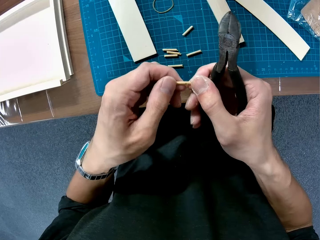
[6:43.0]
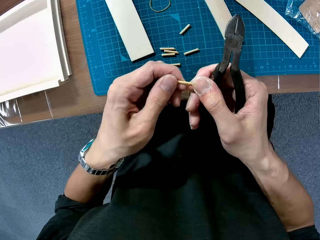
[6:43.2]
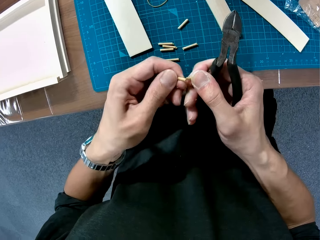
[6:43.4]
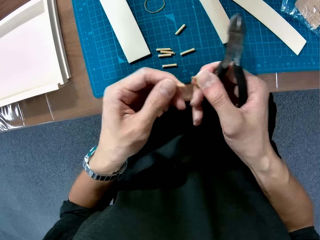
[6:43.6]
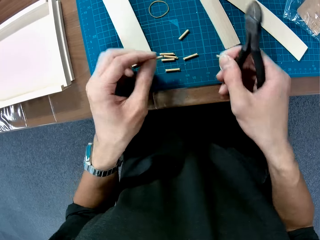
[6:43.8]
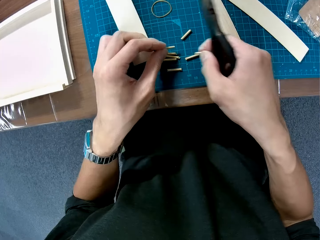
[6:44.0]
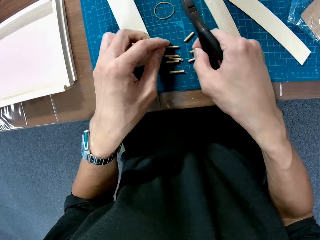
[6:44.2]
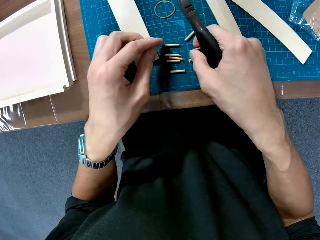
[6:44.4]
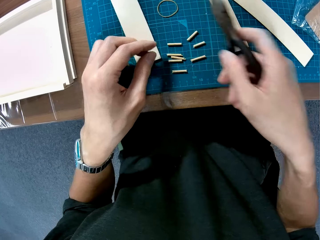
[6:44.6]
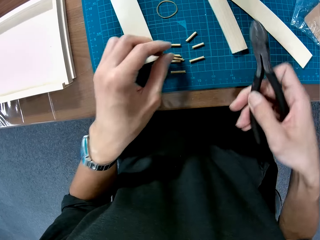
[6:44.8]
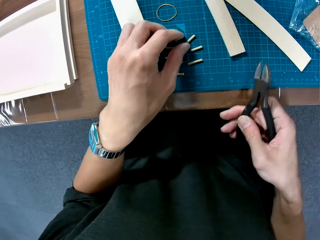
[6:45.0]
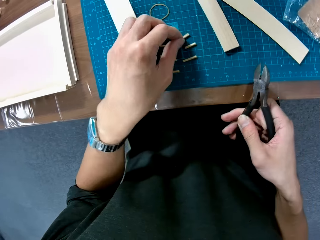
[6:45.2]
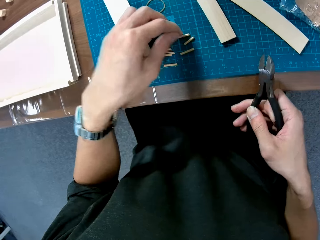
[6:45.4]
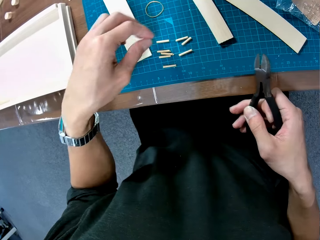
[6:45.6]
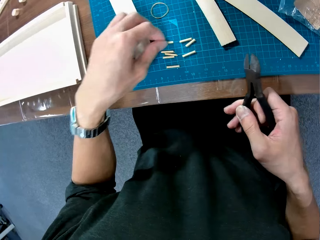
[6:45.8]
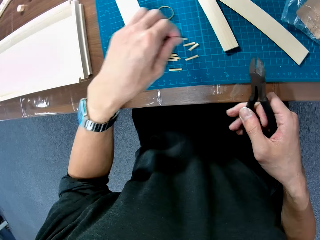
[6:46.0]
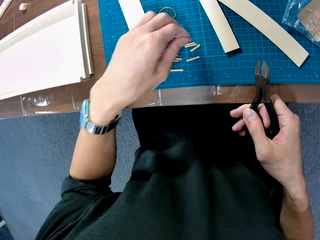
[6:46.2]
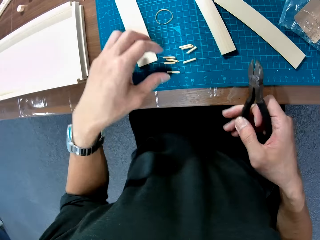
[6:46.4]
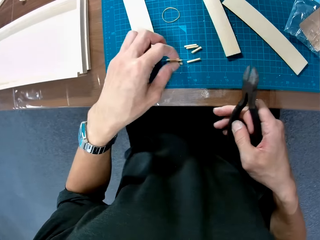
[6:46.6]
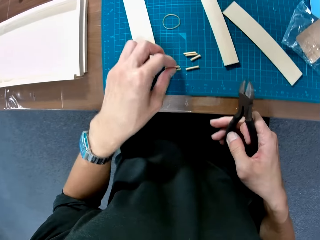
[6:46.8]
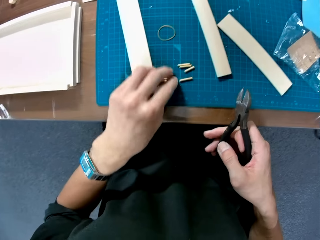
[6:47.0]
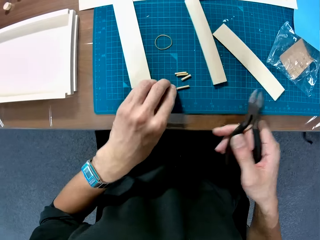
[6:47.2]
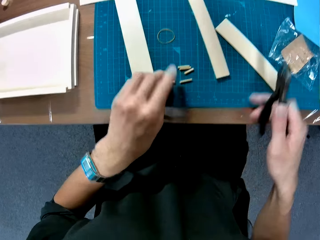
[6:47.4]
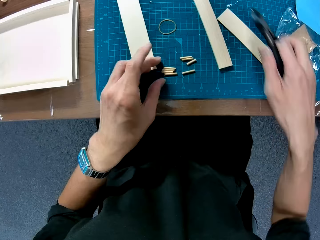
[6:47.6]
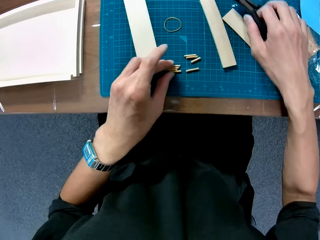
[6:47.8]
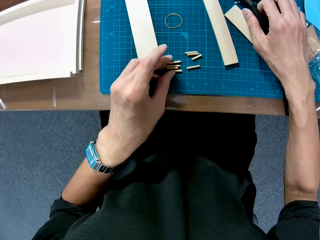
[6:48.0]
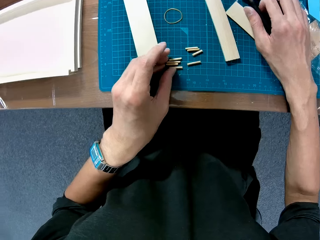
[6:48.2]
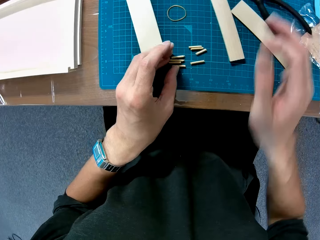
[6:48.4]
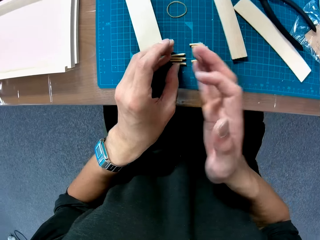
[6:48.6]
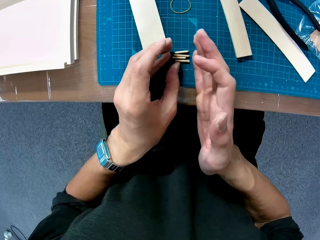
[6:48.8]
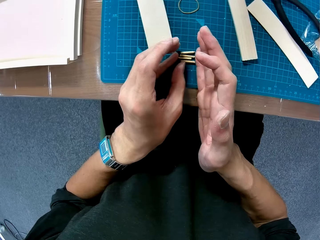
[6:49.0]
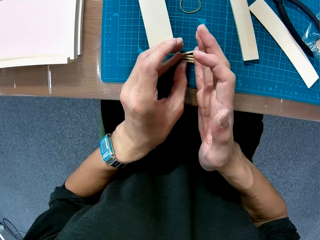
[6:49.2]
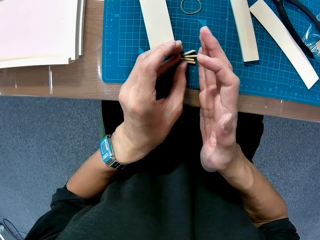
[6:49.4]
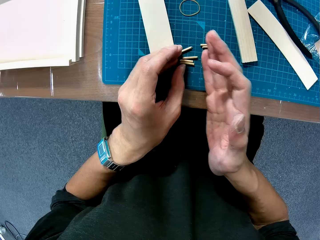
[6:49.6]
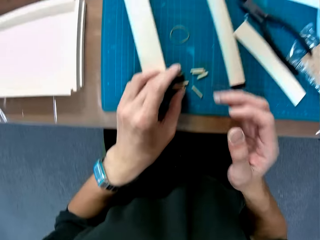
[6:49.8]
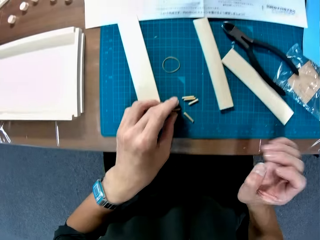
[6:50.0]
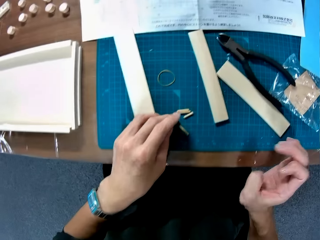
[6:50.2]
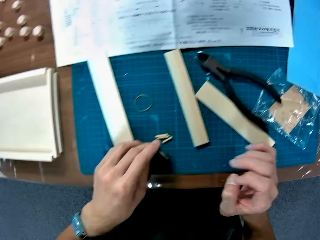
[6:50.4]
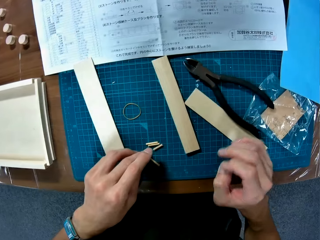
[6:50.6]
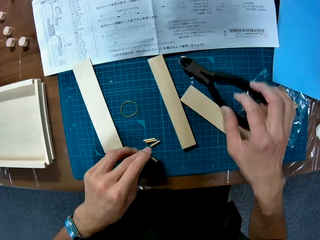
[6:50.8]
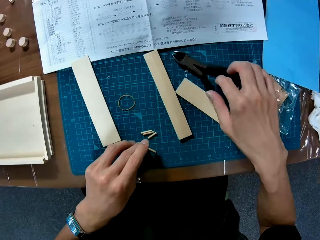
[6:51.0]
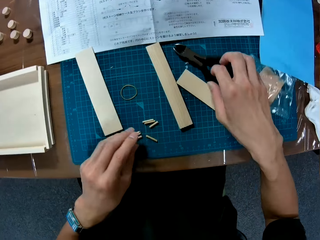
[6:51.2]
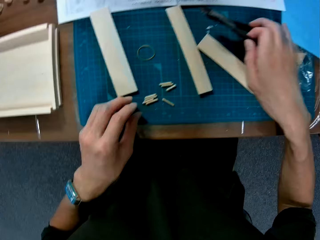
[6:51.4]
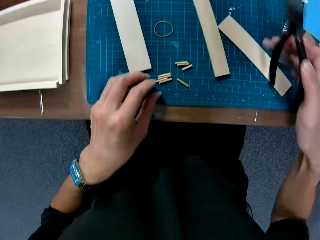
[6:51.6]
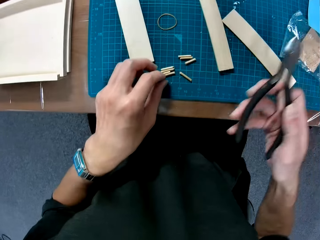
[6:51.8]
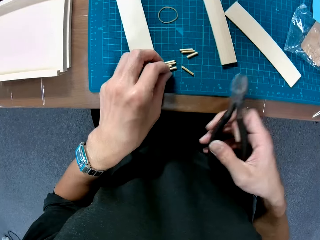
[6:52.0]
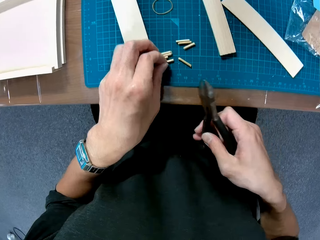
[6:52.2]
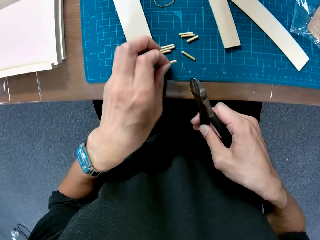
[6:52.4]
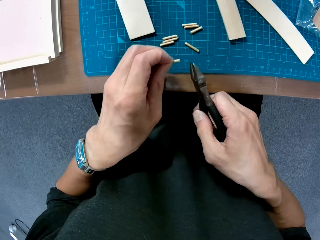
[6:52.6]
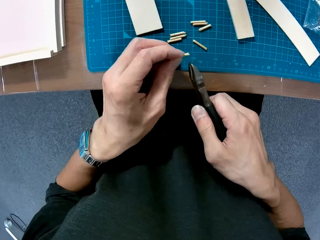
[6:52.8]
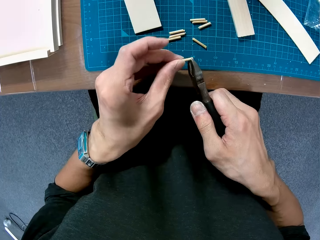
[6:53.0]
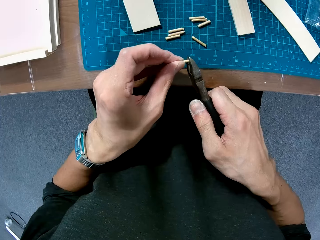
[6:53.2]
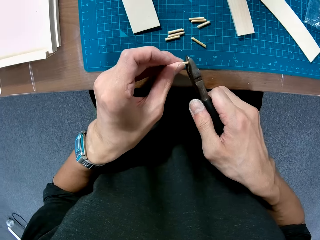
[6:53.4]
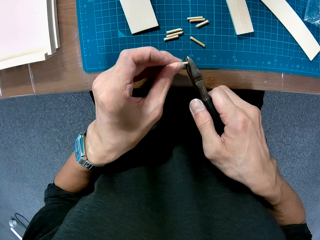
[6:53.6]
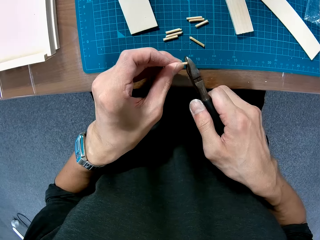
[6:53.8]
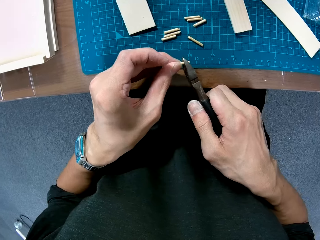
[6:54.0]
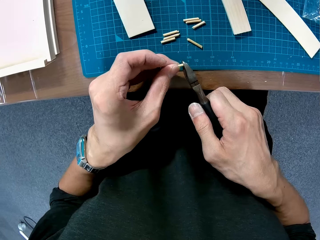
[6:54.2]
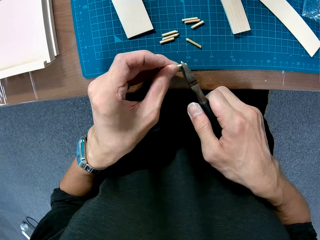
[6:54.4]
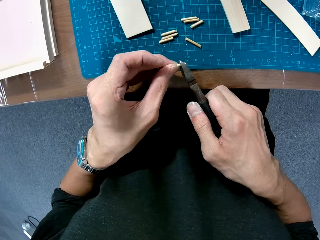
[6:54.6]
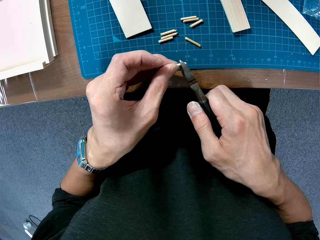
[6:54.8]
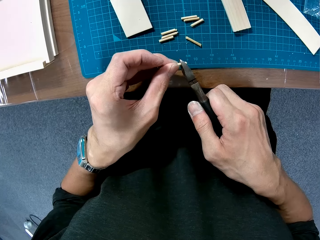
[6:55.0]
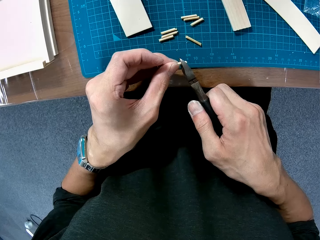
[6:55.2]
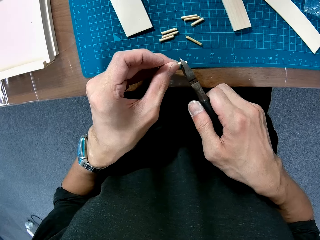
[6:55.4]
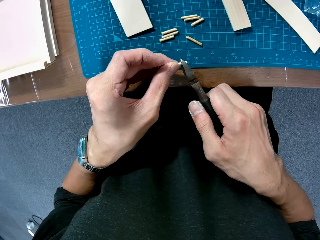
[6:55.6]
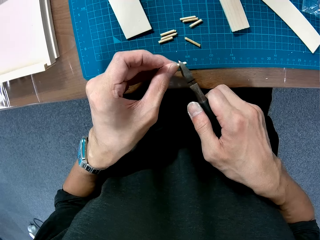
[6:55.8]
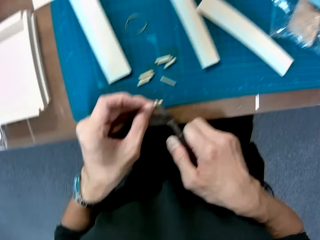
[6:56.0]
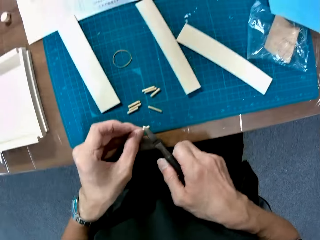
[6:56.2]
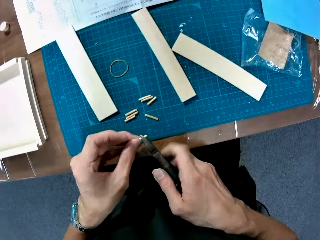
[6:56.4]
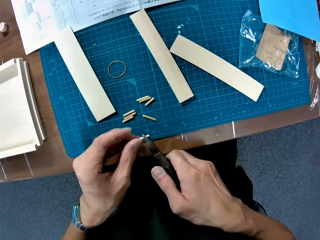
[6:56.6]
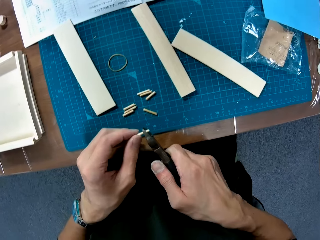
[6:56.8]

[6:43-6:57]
The camera wearer holds the wooden curling piece with both hands. He breaks the pieces of wood with his hands. He places the wooden curling pieces on the cutting mat. He aligns the wooden curling pieces on the cutting mat. He puts the pliers on the cutting board. He adjusts the pieces of wood on the table. He picks up the pliers on the table. He picks up a wooden curling piece. He marks the wooden curling piece with the pliers. He cuts the piece of wood with the pliers.

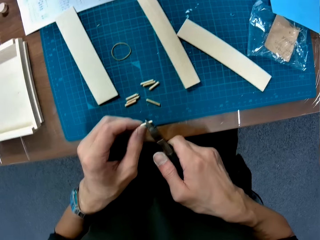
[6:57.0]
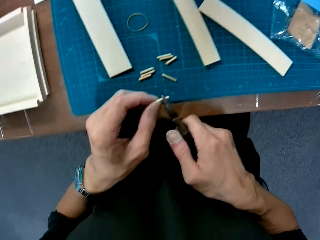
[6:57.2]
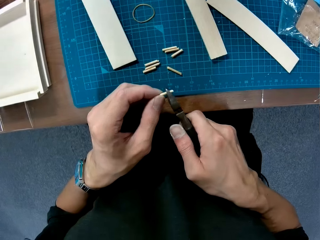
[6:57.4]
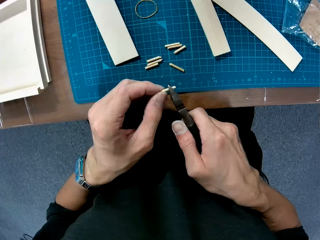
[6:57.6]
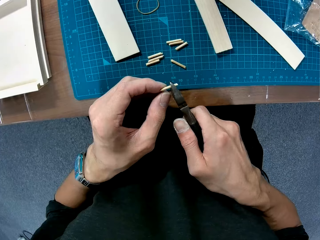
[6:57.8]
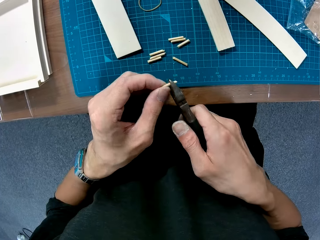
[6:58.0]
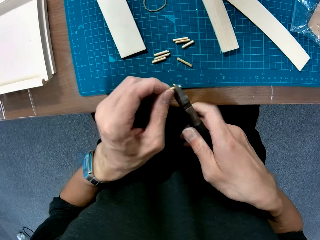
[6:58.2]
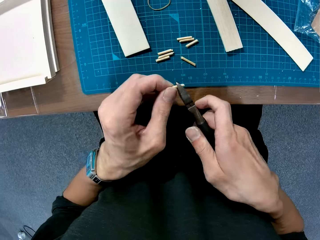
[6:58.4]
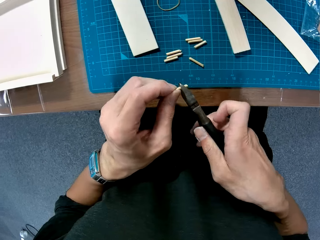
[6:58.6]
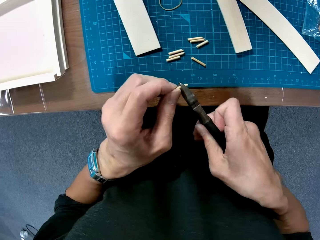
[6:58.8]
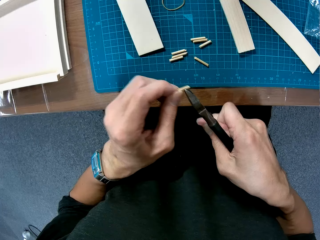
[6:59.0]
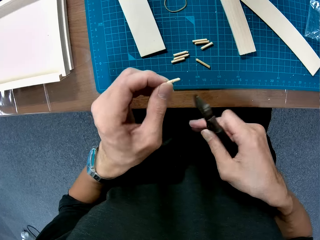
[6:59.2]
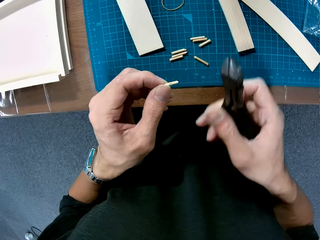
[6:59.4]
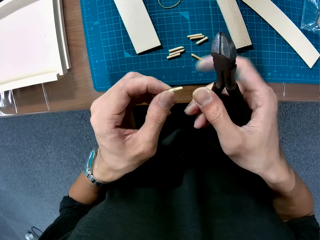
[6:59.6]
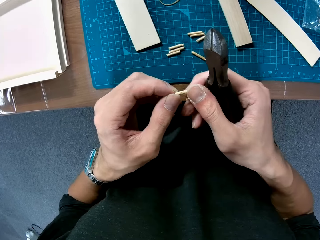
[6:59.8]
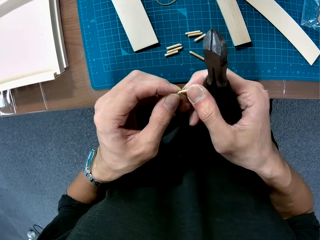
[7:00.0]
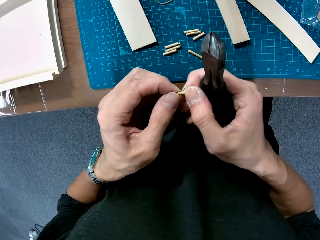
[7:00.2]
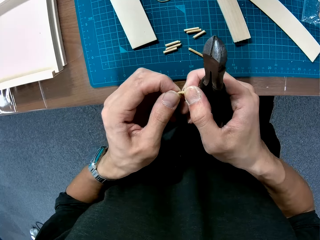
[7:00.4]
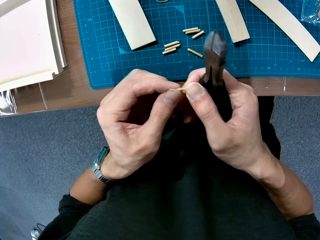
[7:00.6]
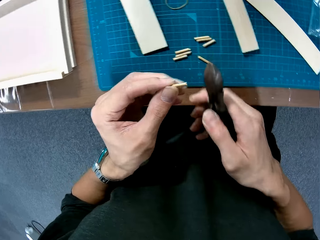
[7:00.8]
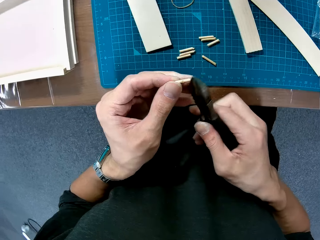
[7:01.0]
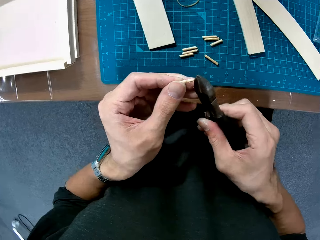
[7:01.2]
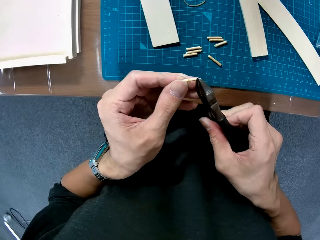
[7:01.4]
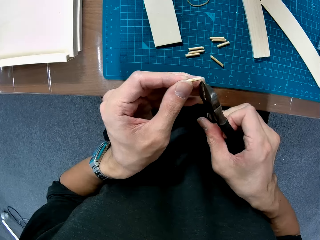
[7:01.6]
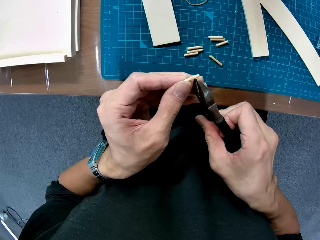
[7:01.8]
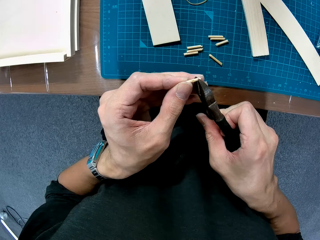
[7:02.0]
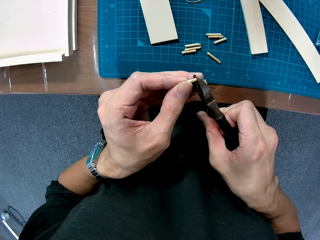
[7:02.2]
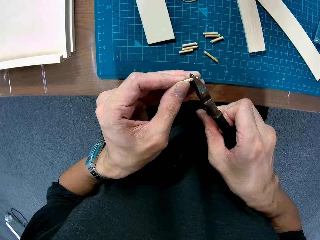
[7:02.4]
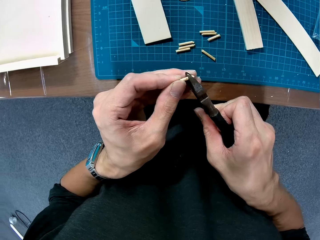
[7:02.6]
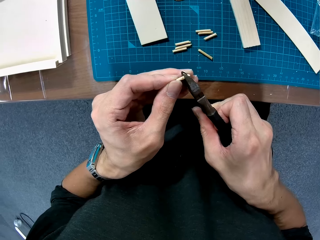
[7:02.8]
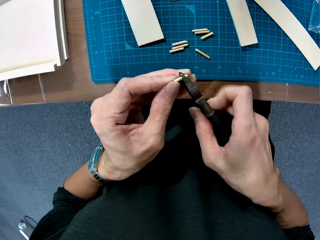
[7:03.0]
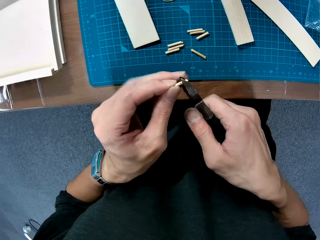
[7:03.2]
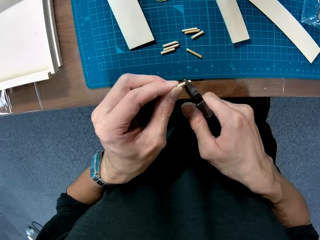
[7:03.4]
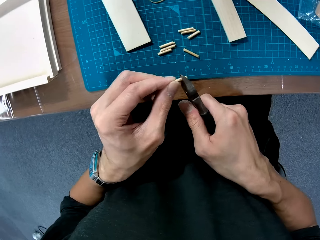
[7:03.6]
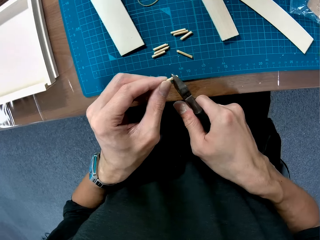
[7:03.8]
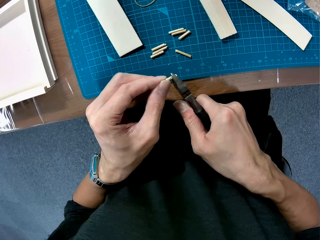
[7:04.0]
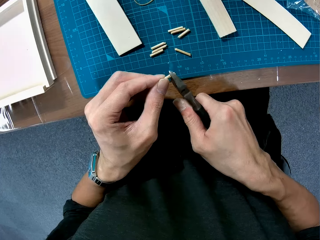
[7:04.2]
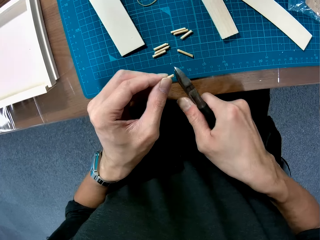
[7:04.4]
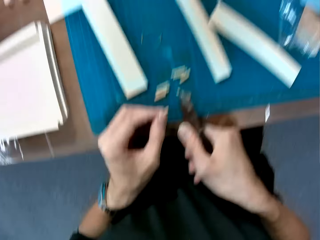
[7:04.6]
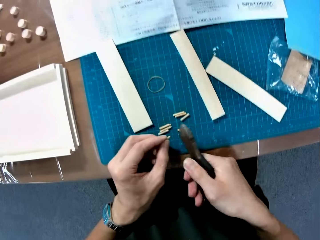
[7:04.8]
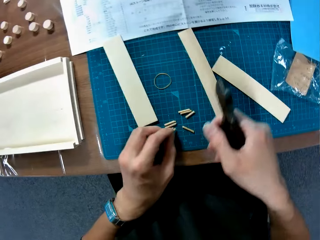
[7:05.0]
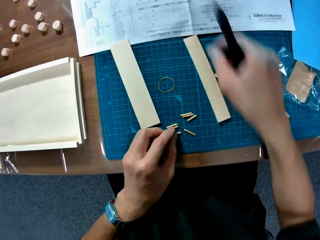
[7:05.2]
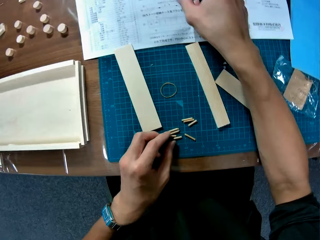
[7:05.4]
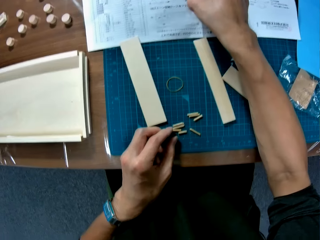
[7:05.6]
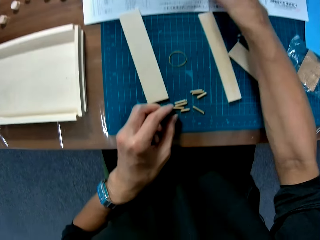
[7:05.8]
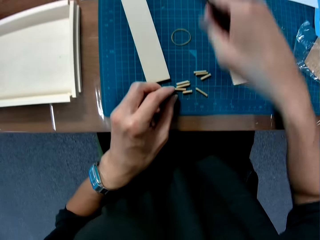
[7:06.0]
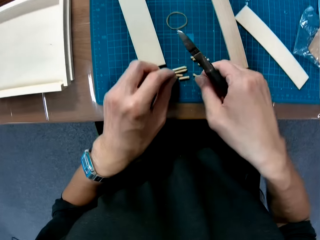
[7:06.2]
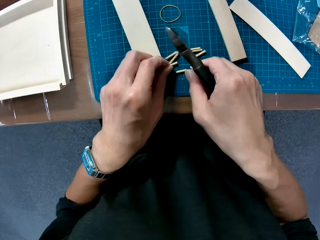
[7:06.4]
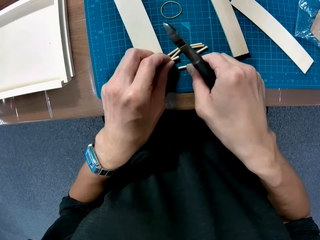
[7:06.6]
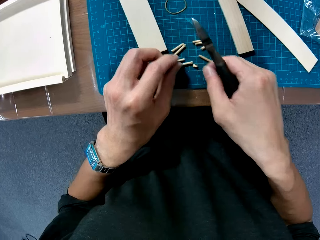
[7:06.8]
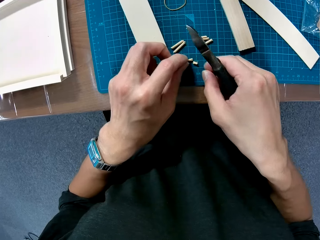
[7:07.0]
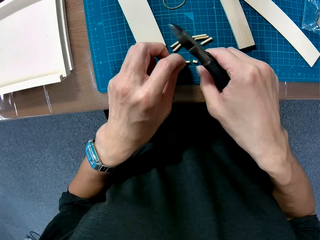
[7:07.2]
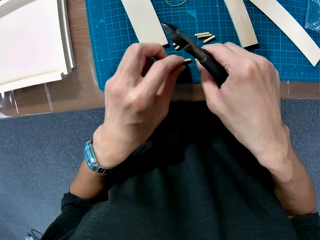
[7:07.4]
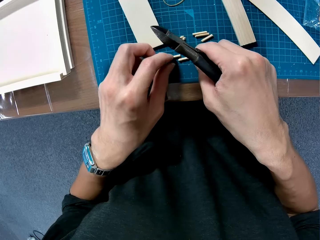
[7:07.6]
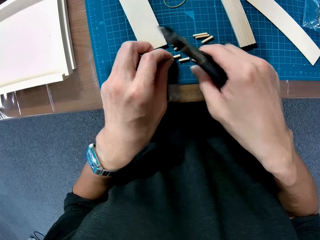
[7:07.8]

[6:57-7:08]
The camera wearer removes the wooden curling piece in the pliers. They hold the wooden curling piece with both hands. They cut the wooden curling piece with the pliers. They place the wooden curling pieces on the cutting mat. They pick the wooden curling piece. They move a part of the piece of wood on the table. They place the wooden curling pieces on the cutting mat. They touch the wooden curling pieces.
